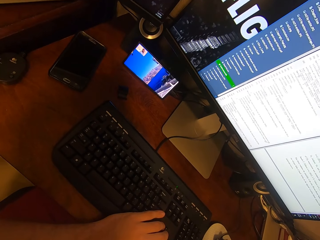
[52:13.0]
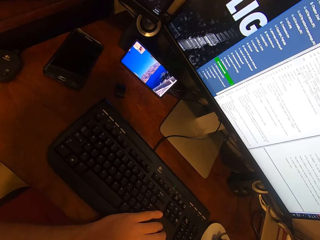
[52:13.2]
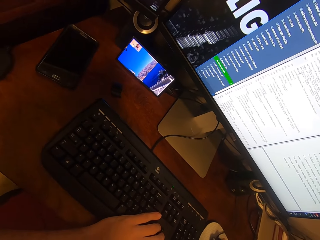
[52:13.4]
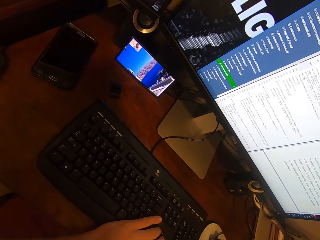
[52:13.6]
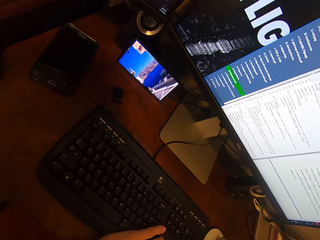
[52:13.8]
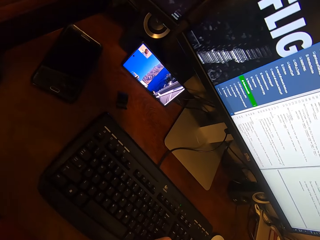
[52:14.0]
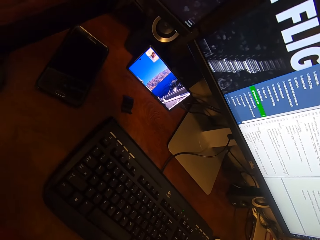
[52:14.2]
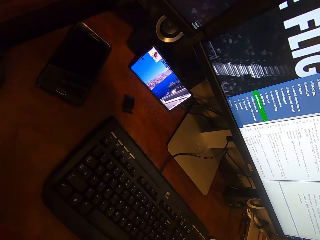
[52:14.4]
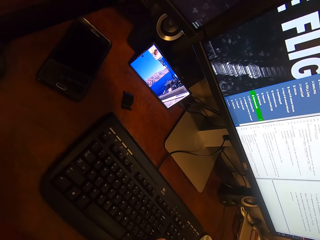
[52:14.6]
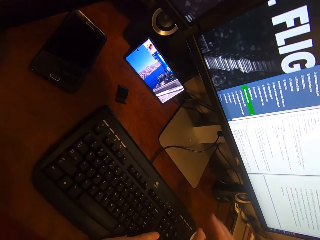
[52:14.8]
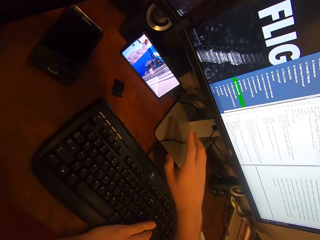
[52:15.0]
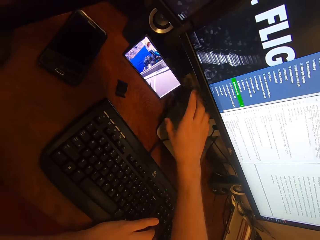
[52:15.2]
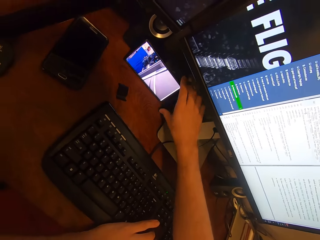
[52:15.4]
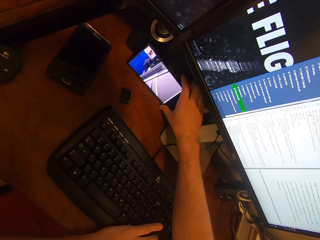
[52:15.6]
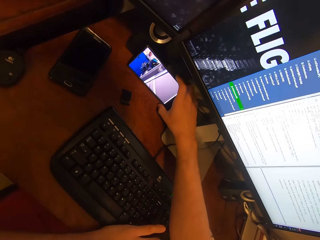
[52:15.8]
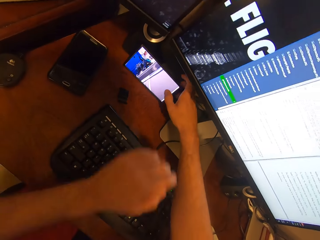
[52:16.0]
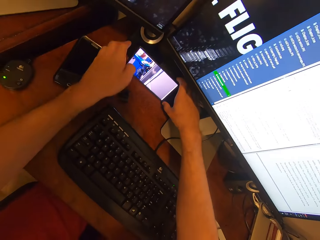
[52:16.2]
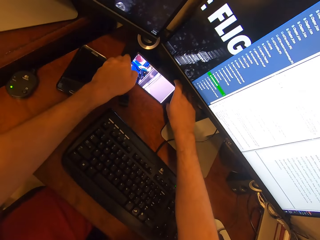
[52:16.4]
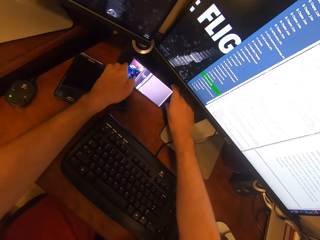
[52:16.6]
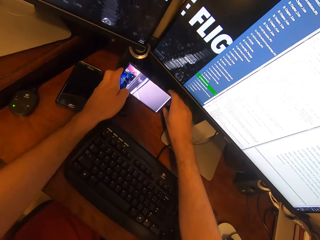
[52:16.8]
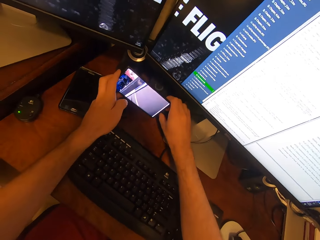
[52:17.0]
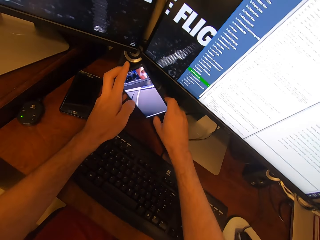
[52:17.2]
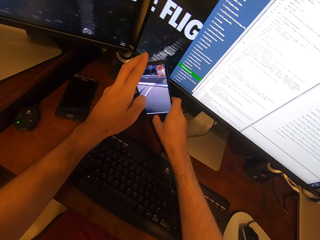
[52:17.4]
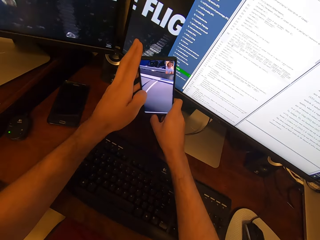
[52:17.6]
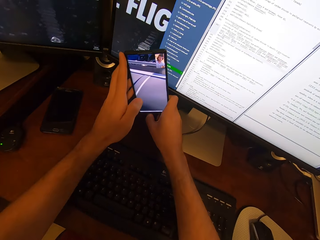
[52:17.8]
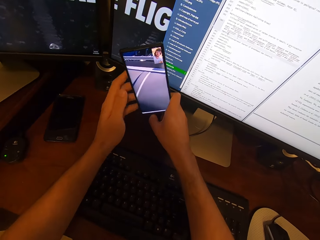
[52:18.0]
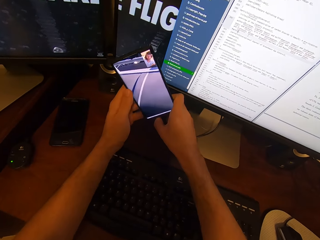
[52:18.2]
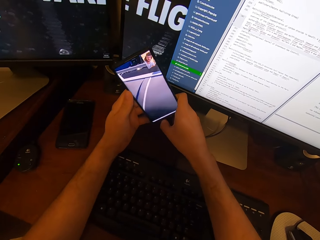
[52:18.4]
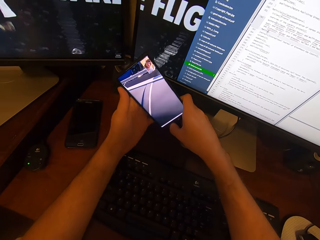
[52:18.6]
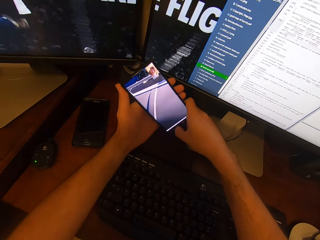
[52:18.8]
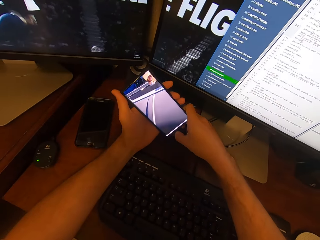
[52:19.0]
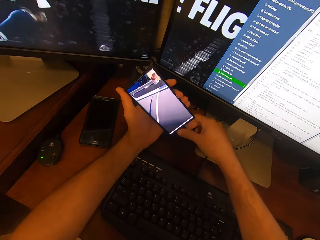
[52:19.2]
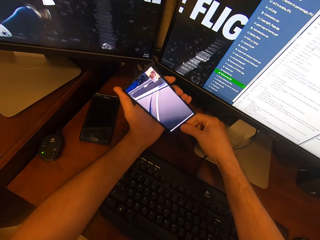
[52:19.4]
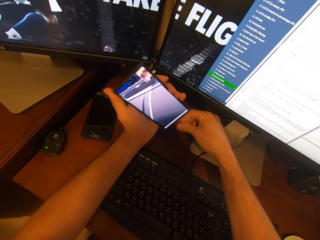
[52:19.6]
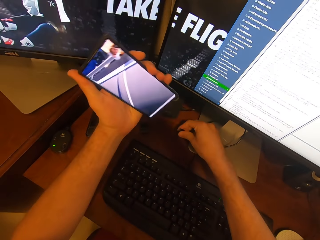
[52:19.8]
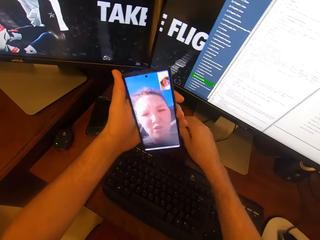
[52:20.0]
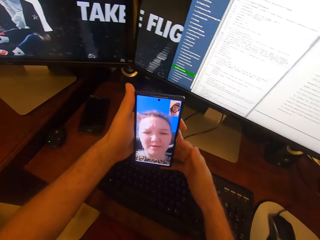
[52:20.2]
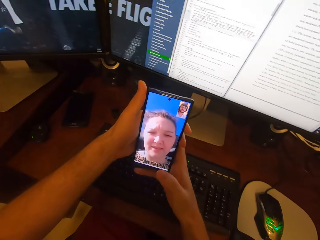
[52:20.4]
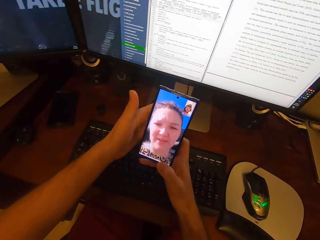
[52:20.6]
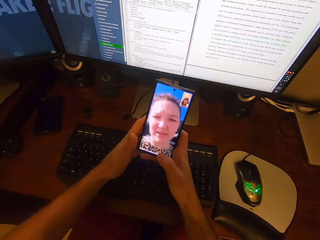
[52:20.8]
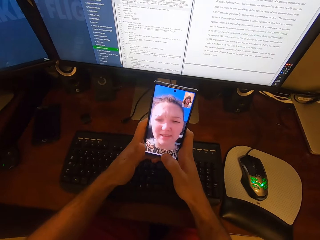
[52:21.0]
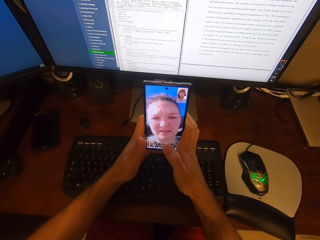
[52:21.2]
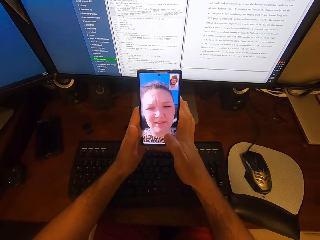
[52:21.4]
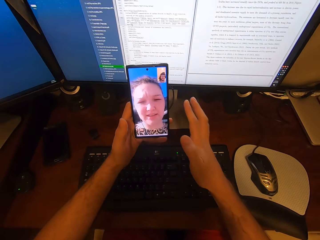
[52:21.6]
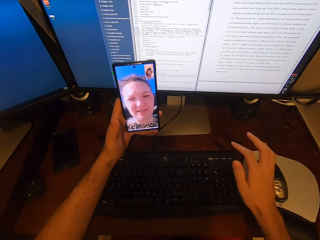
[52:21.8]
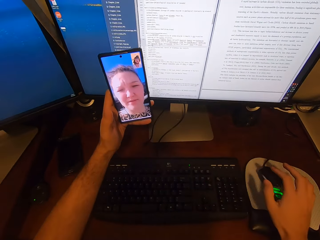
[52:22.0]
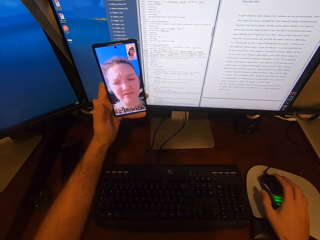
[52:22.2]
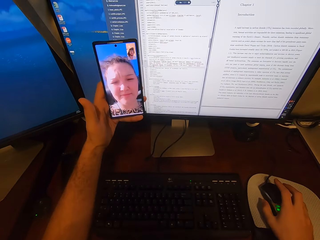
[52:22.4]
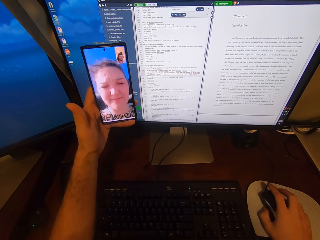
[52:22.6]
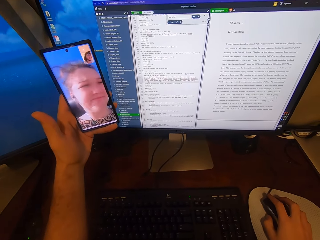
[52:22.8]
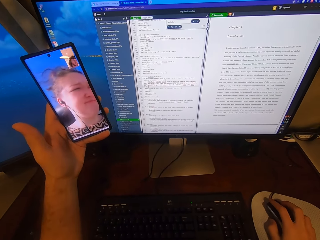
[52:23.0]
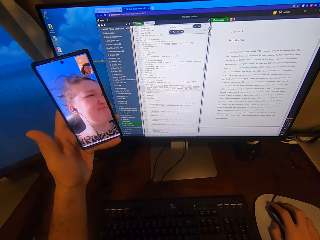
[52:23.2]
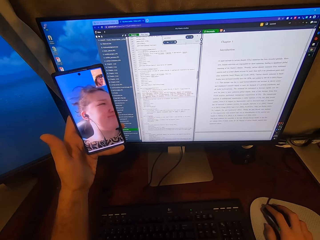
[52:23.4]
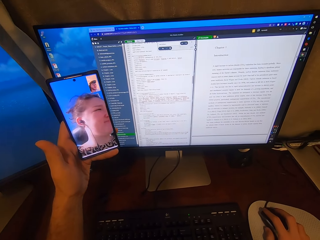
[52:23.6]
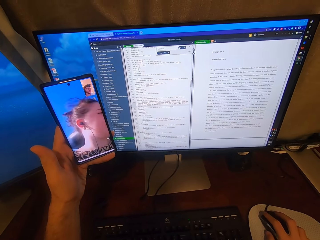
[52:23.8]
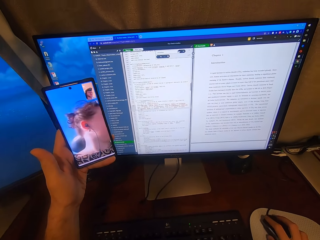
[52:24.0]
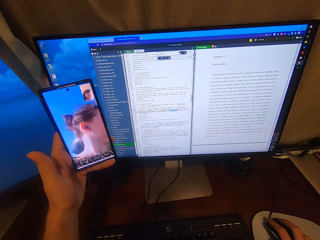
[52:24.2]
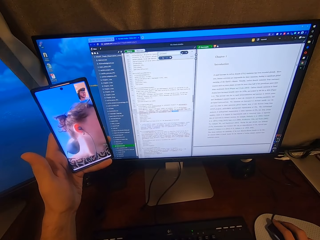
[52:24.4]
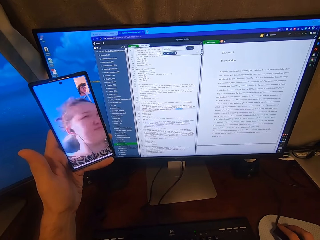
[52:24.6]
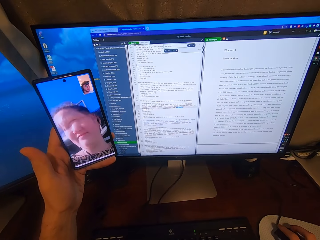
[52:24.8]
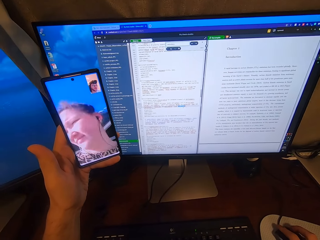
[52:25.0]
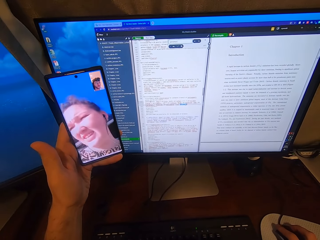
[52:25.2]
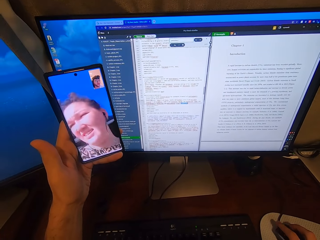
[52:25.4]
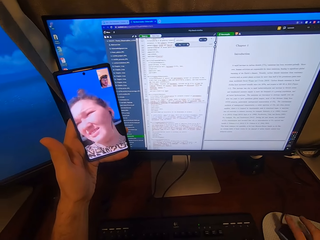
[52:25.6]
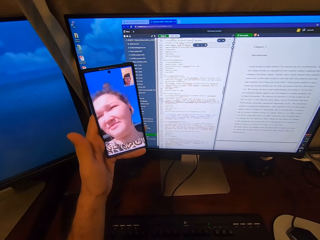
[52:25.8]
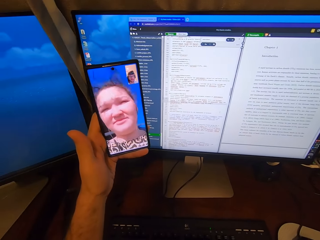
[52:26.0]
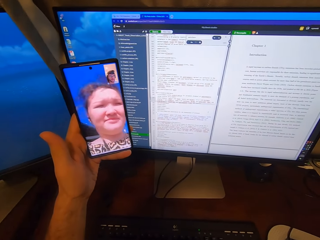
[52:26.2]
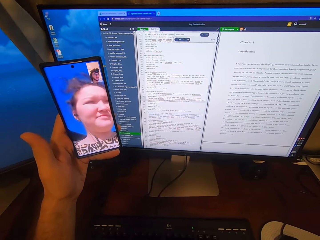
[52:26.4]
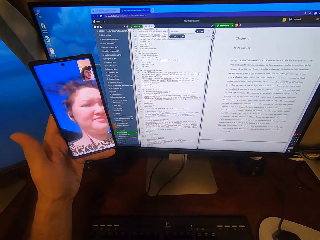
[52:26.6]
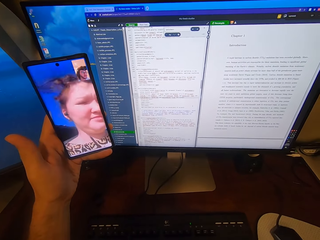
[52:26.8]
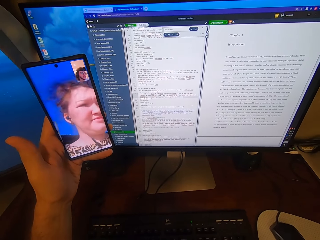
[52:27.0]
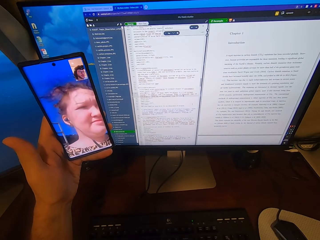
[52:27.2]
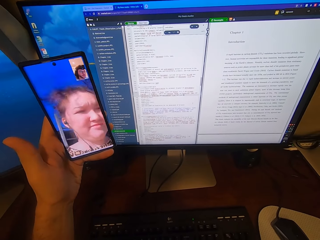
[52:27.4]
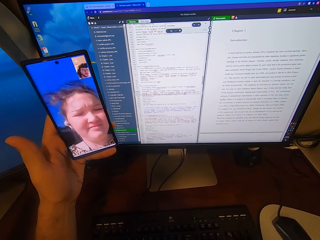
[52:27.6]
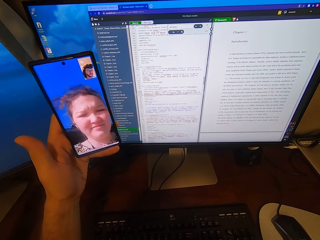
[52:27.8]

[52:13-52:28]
The camera wearer adjusts a phone on the desk with his right hand. He holds the phone. He picks up the phone from the desk with his hands. He pulls out a USB cord from the phone with his right hand. He holds the phone with his hands. He holds the USB mouse attached to the desktop computer with his right hand. He holds up the phone with his left hand. He looks at the phone. He clicks on the USB mouse attached to the desktop computer with his right hand.

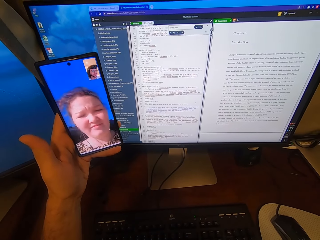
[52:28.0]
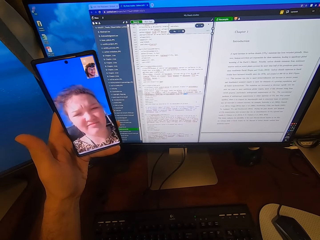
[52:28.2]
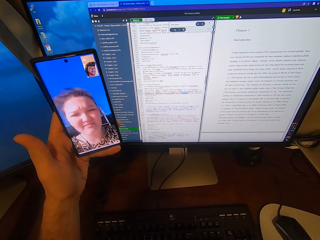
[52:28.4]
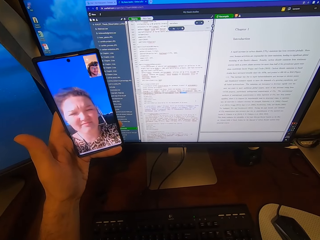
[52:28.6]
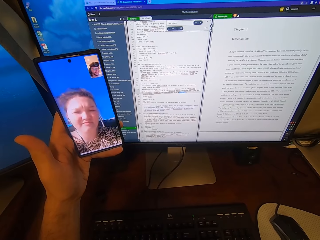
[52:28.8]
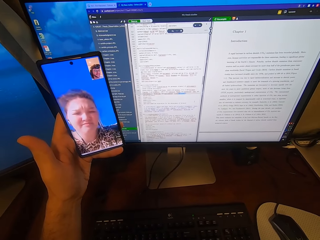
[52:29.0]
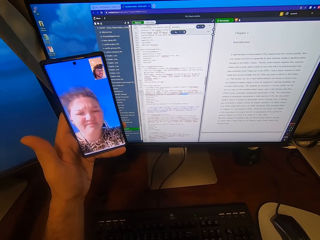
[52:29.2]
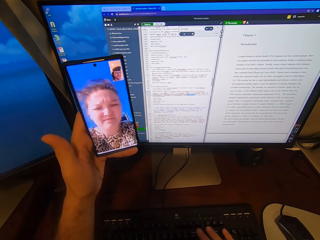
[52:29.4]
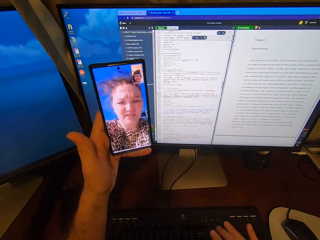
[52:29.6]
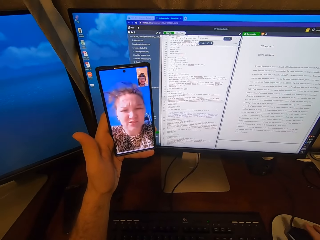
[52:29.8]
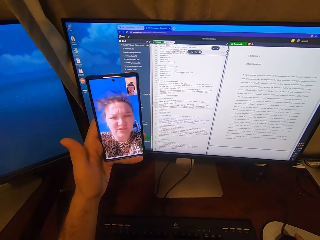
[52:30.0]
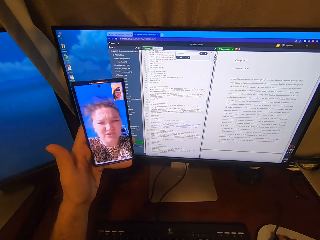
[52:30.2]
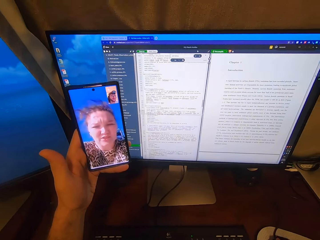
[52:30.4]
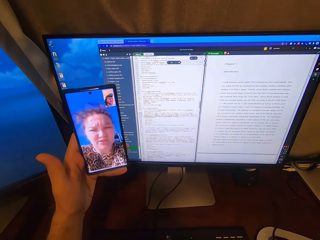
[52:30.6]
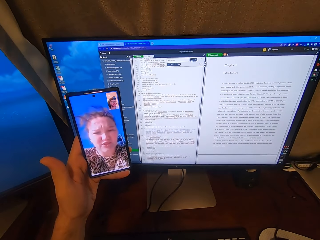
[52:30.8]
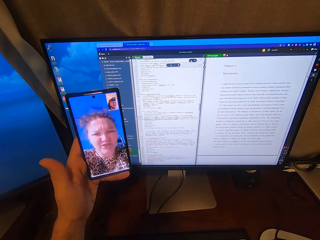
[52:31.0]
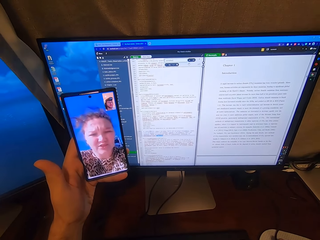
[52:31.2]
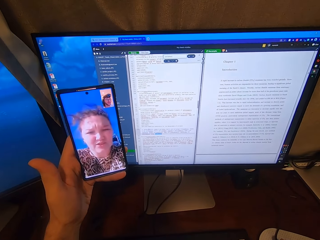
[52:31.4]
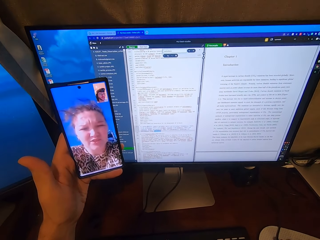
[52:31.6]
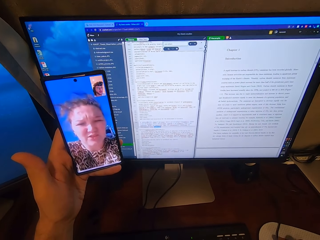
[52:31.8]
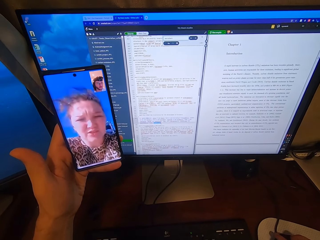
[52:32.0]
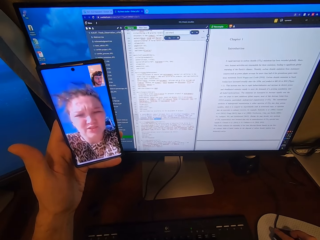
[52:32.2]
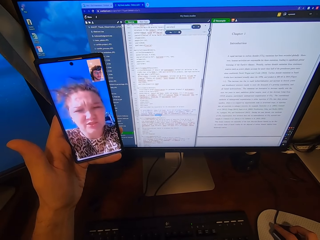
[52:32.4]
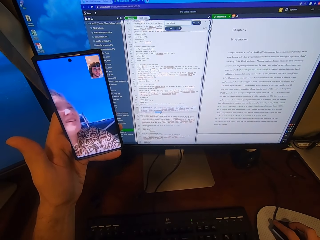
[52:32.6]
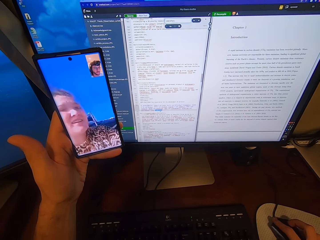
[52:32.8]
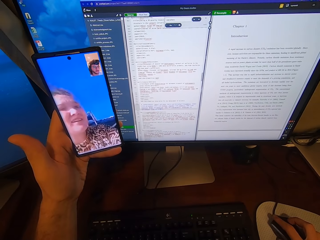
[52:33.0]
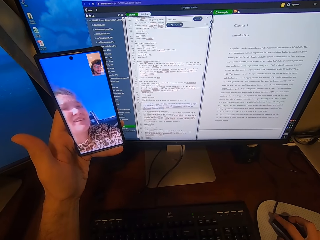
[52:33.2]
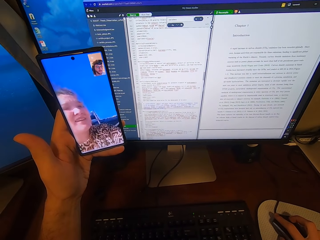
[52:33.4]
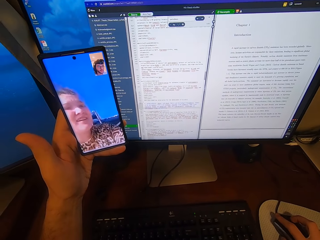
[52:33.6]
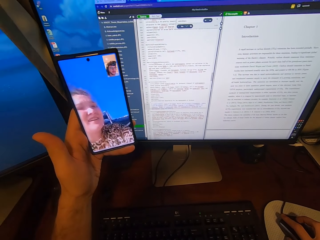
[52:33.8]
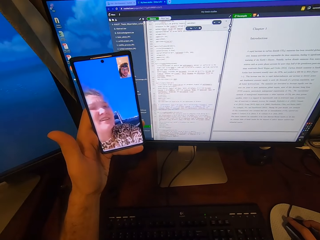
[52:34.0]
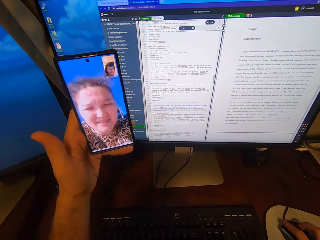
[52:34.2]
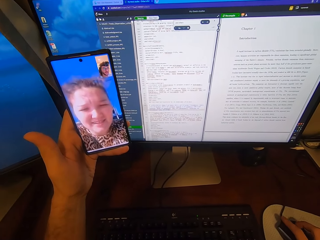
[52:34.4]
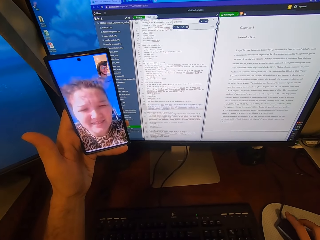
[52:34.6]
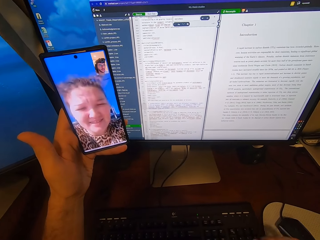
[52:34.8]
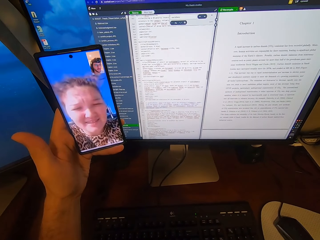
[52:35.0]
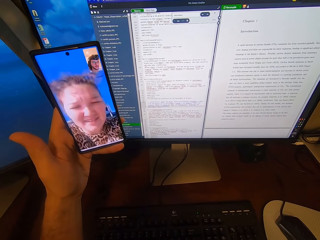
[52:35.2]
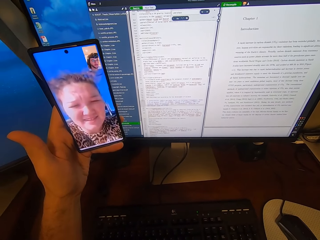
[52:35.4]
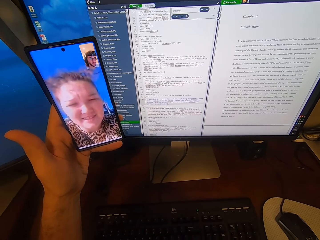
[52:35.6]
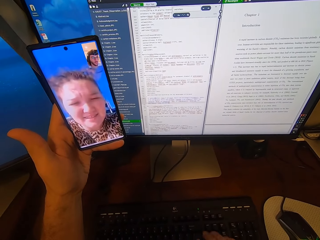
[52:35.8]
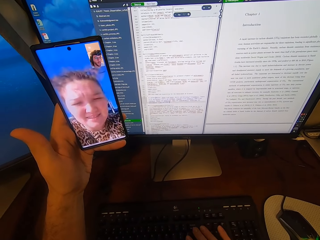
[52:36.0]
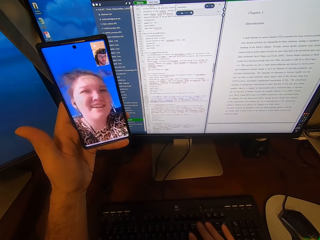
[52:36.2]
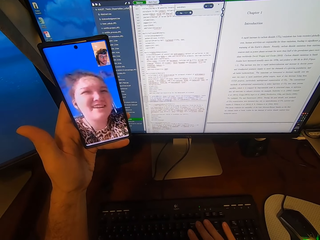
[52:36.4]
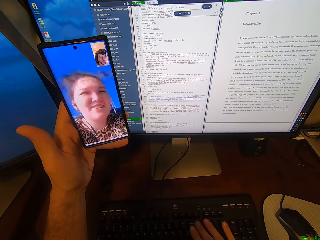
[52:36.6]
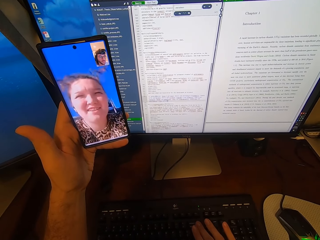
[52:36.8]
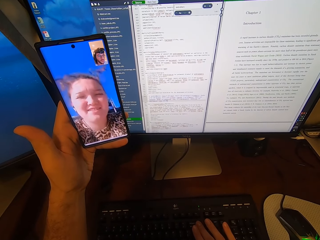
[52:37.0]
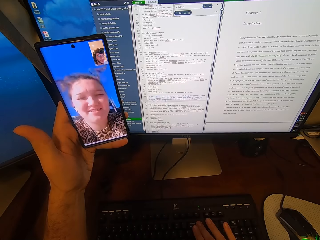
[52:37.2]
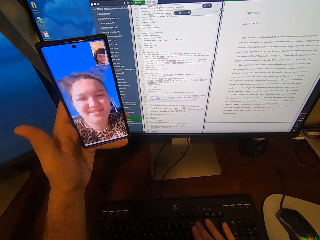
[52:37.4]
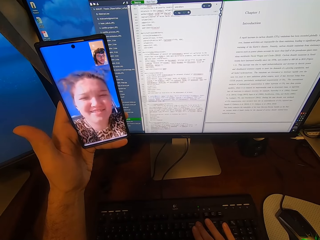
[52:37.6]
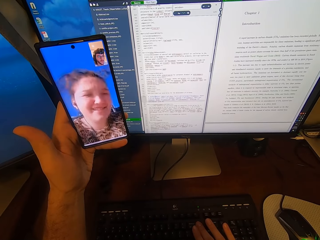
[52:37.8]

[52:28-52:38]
The camera wearer types on the keyboard attached to the desktop computer with his right hand.
